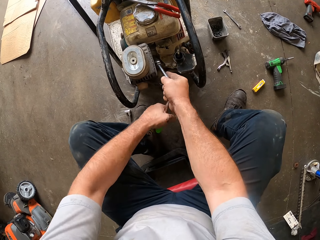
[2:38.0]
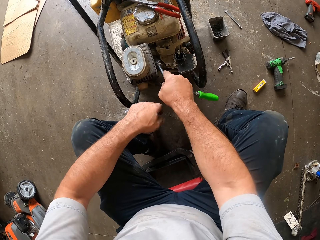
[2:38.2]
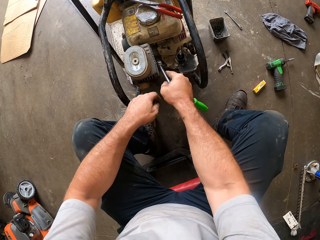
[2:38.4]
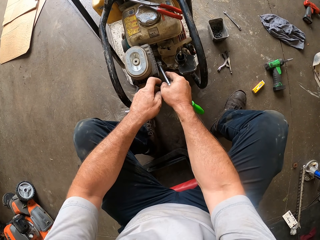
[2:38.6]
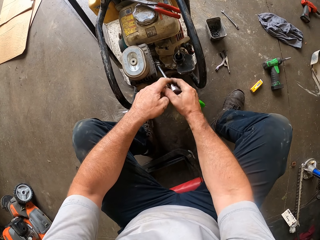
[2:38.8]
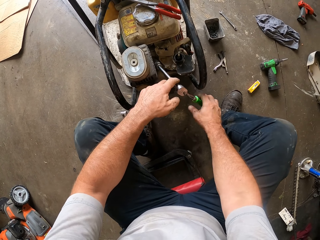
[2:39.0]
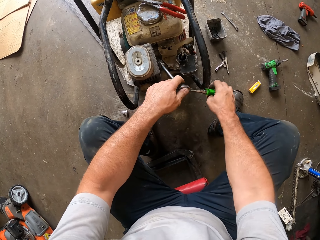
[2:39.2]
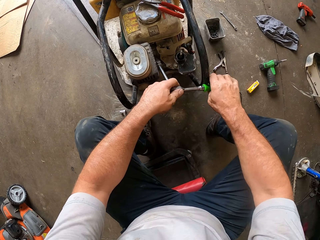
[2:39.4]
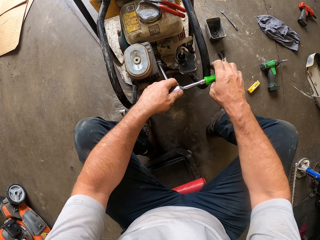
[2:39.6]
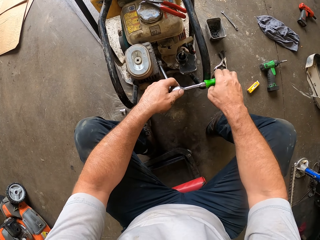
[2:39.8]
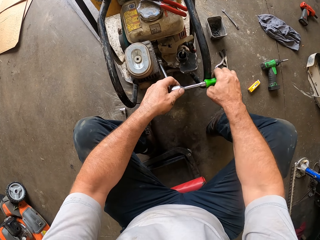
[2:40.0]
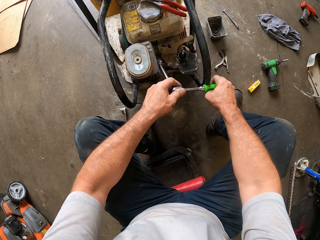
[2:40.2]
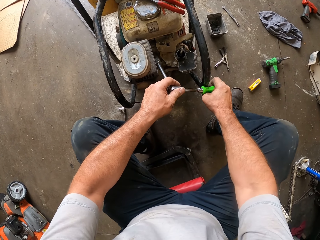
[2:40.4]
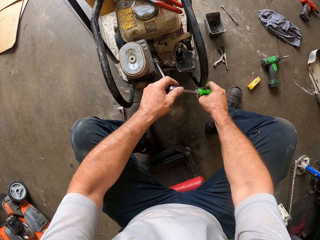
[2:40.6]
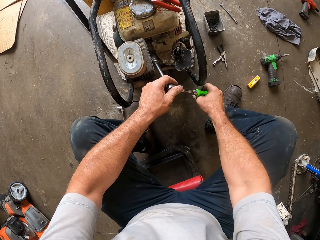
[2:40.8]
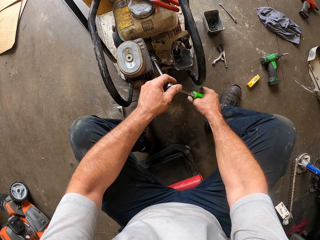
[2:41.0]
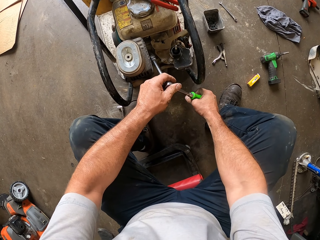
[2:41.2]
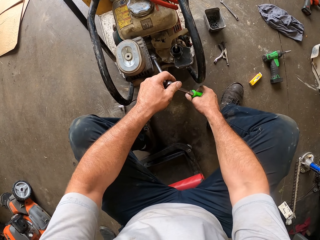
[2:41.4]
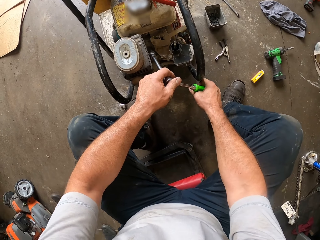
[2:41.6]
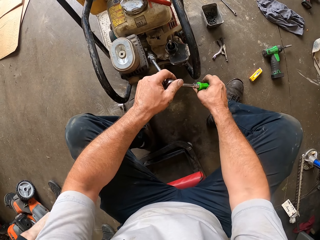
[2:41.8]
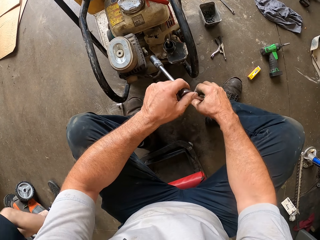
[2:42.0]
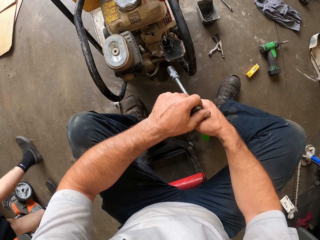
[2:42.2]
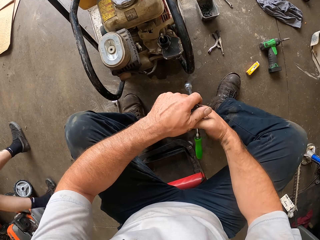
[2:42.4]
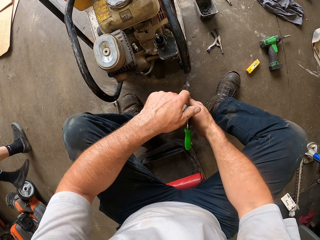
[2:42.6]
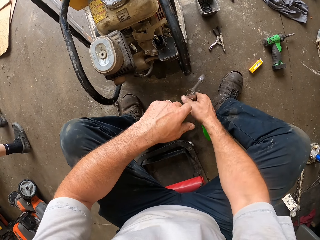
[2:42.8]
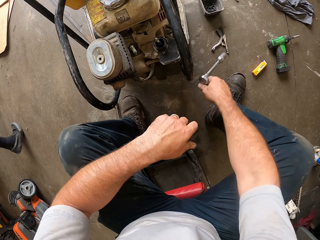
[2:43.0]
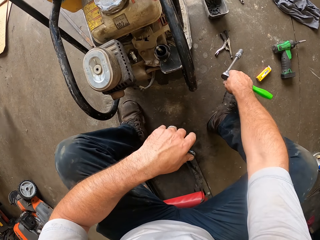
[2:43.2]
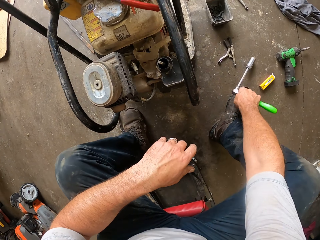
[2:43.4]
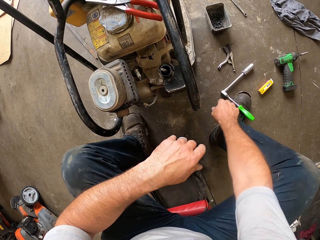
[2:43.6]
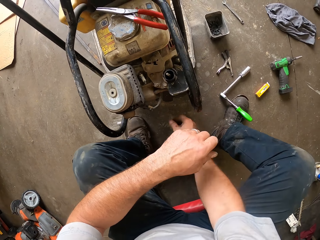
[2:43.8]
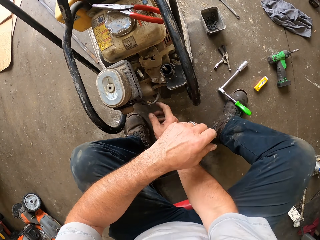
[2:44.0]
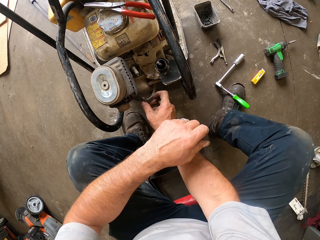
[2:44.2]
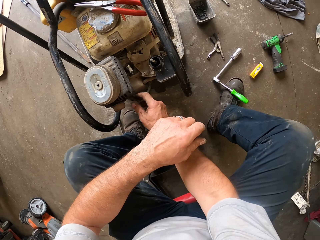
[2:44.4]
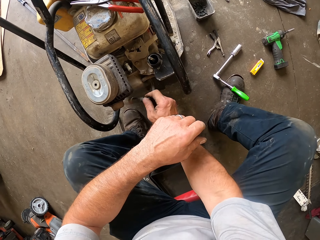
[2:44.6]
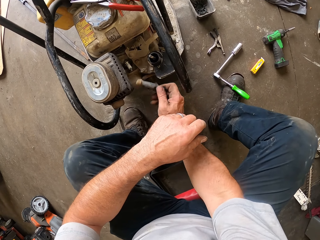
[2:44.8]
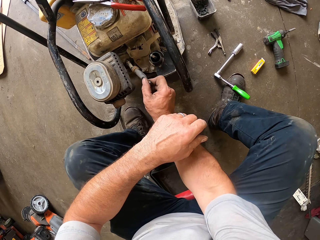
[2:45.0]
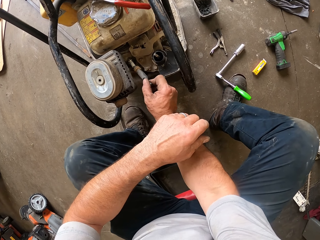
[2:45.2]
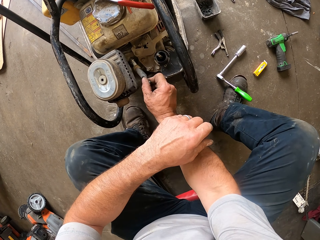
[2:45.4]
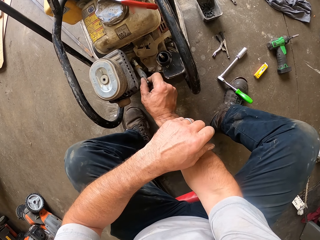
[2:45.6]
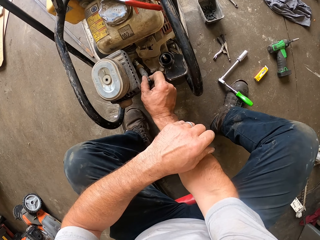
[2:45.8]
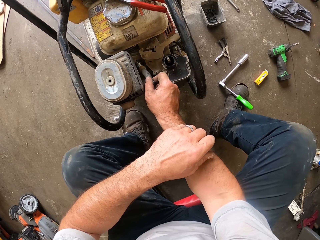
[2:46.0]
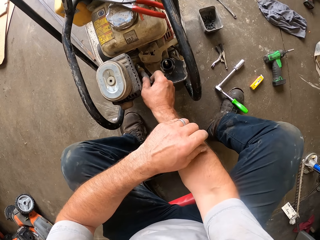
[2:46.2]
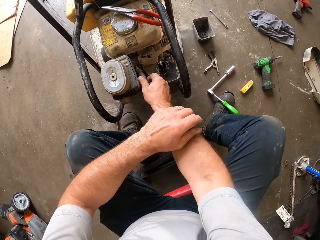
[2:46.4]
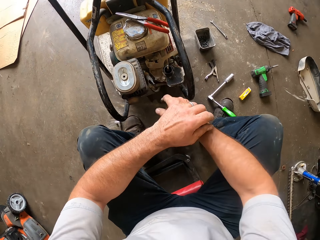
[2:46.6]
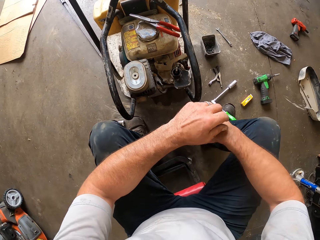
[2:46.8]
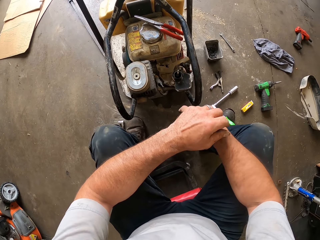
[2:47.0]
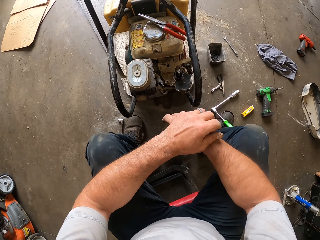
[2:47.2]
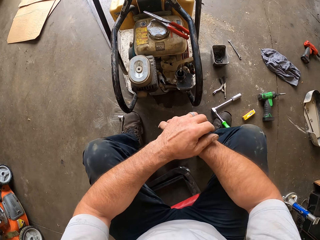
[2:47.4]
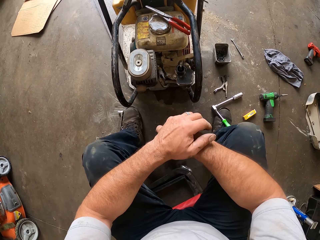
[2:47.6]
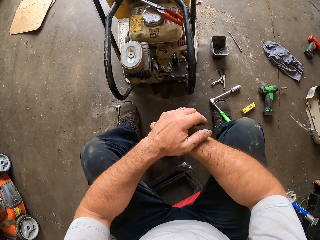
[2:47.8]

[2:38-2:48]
A man moves around the workshop. The camera wearer removes the spark plug spanner from the spark plug. They drop the torque wrench and the spark plug spanner on the ground. They grab a tube. They put the spark plug wire on the spark plug.

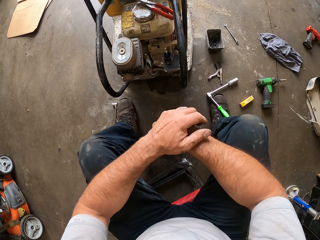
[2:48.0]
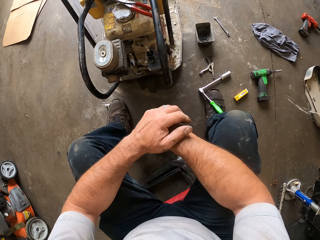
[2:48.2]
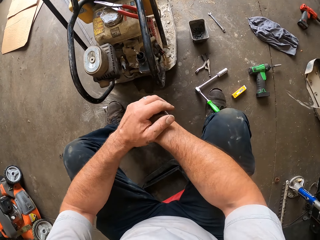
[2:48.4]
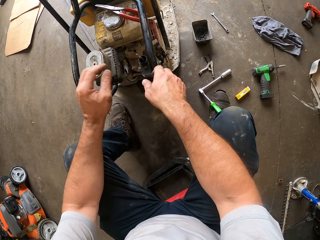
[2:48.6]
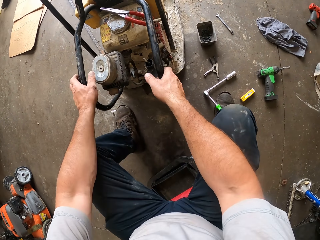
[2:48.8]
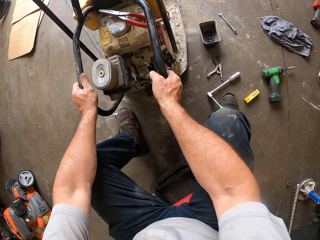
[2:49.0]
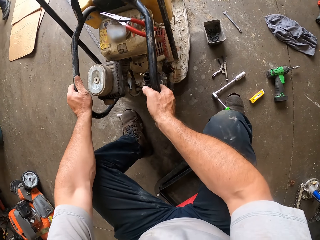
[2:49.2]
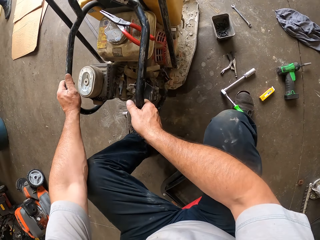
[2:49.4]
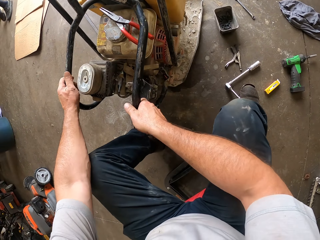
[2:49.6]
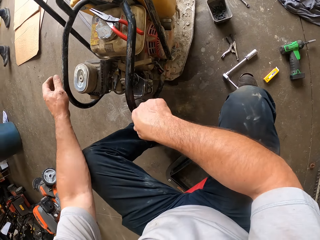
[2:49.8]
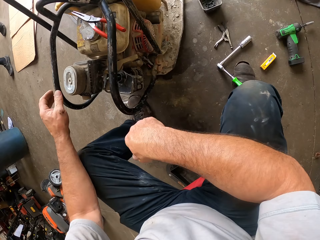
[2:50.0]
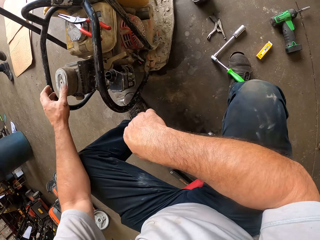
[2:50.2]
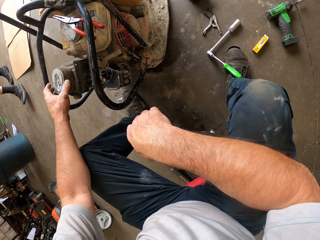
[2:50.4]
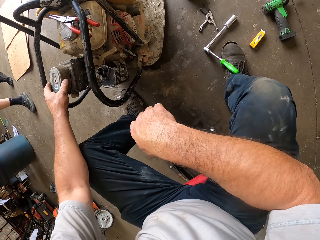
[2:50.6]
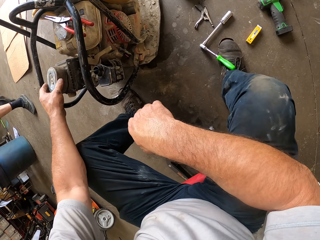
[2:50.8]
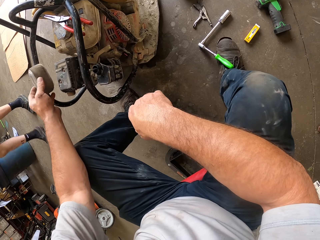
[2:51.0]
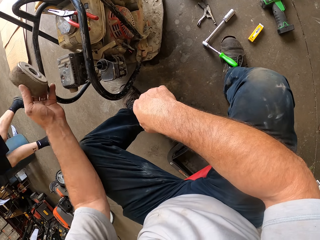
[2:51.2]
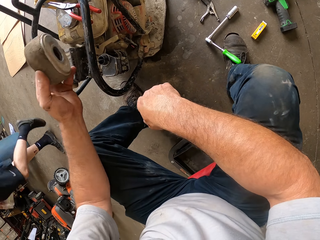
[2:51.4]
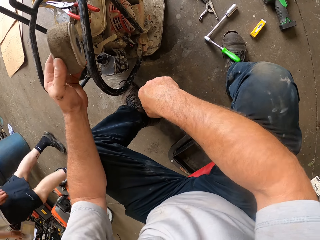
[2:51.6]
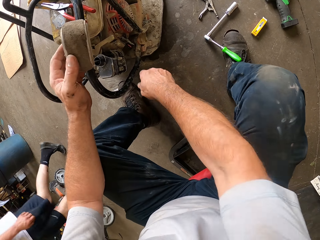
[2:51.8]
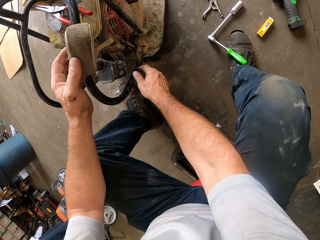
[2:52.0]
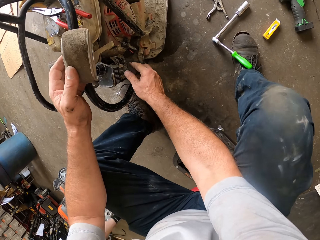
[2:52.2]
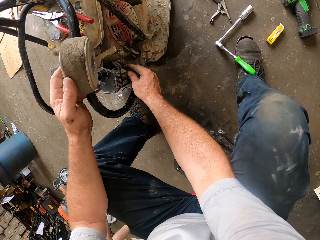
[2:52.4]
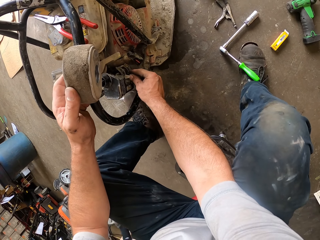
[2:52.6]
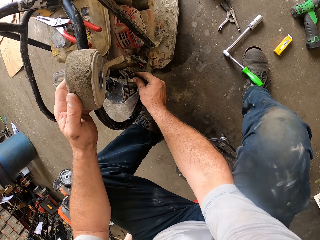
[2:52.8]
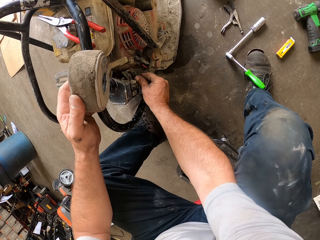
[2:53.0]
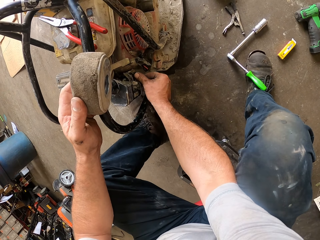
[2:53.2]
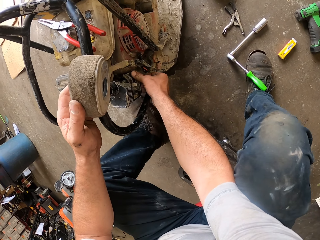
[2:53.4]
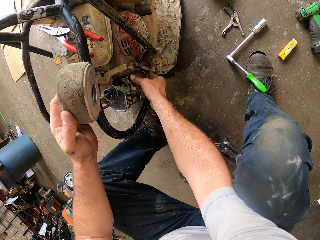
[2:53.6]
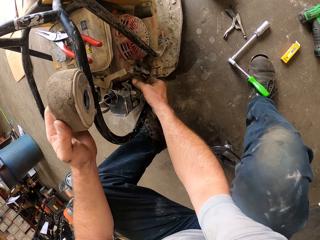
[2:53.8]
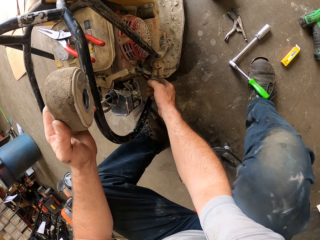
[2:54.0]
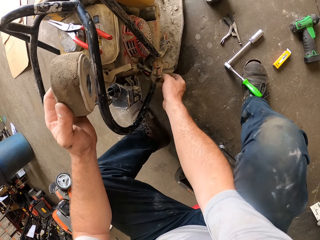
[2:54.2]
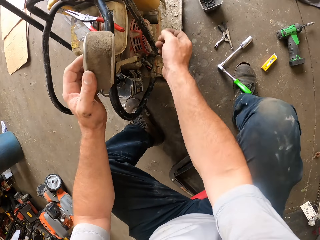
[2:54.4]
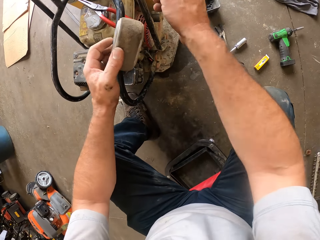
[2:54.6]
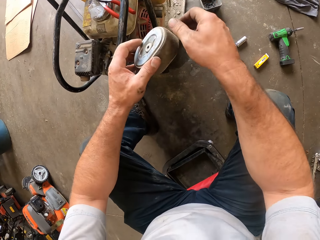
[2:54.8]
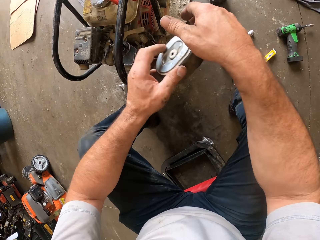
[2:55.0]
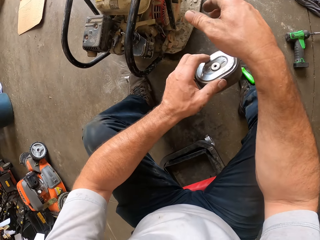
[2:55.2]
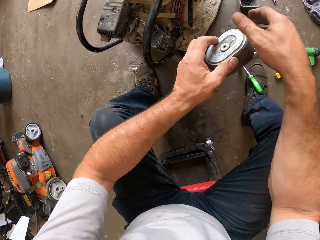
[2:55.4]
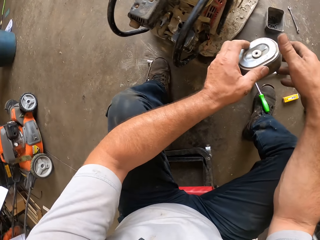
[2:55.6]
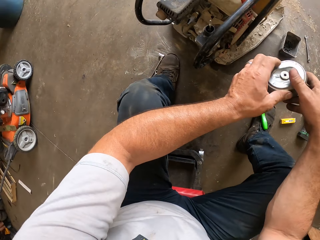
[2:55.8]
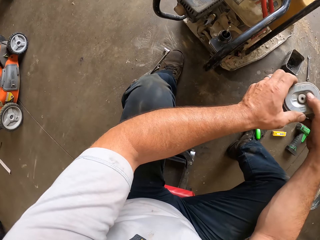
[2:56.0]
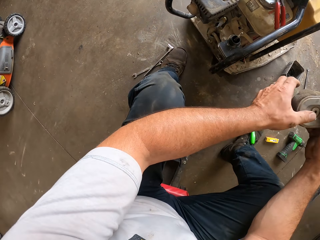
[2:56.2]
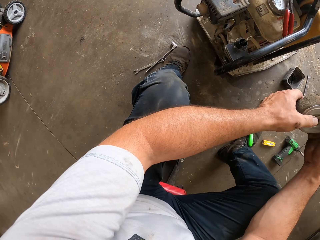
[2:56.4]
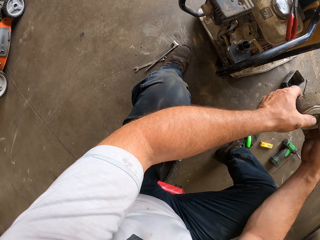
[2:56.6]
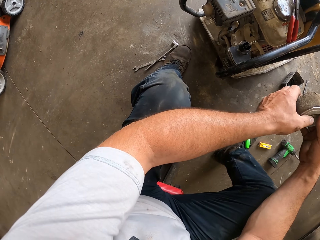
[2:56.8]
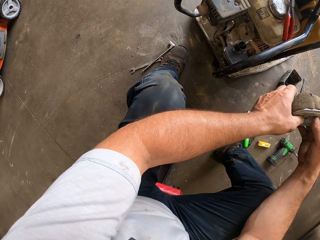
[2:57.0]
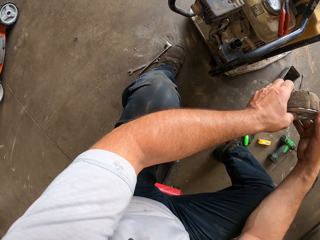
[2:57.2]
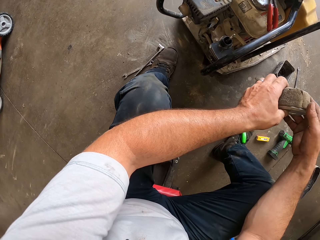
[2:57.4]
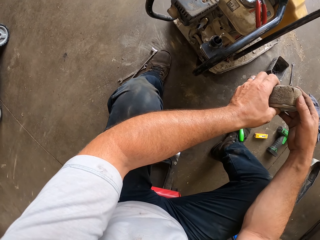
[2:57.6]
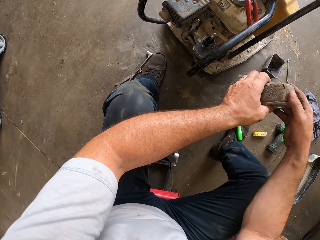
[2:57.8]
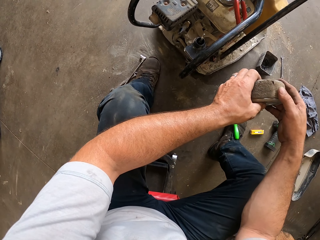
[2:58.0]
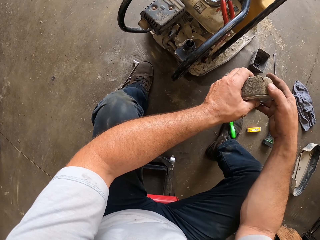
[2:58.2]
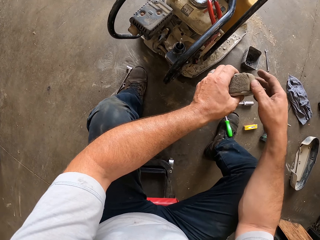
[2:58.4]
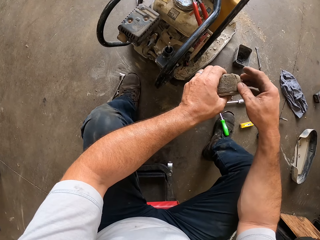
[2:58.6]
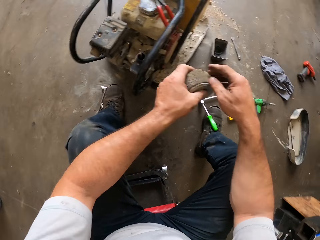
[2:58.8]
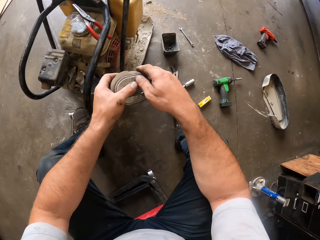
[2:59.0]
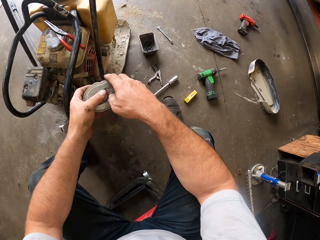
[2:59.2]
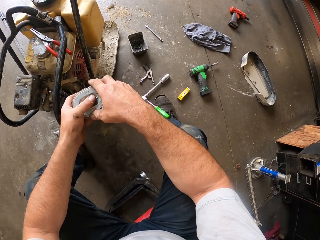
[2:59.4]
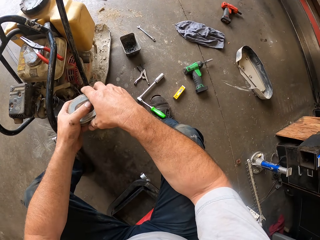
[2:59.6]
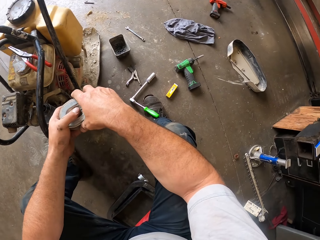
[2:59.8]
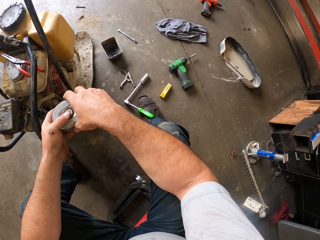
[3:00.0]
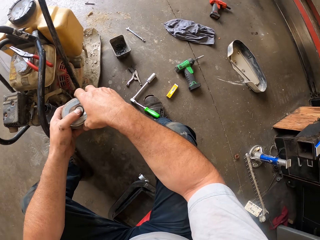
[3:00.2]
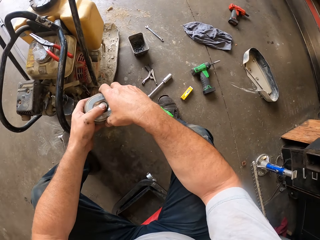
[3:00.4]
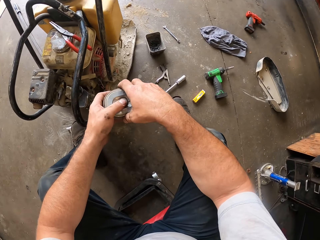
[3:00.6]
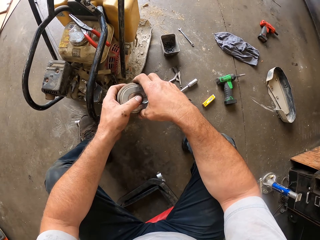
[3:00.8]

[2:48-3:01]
The camera wearer moves the lawnmower with his hands. A man moves around the workshop. The camera wearer picks up the air filter from the lawnmower with his left hand. He touches something. He cleans the carburetor of the lawnmower with his right hand. He holds the air filter with his hands.
